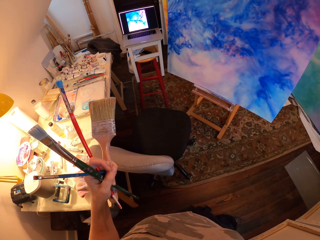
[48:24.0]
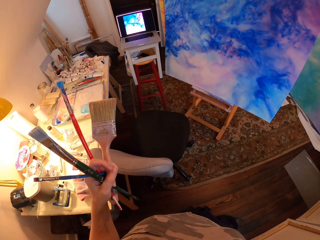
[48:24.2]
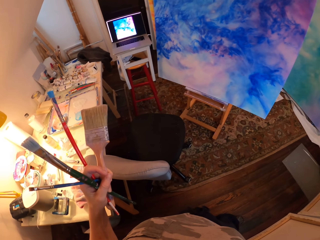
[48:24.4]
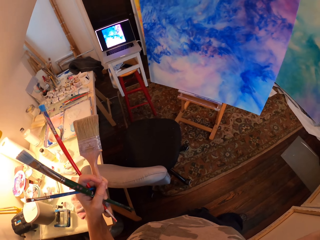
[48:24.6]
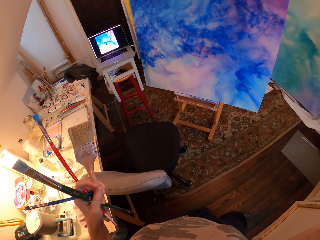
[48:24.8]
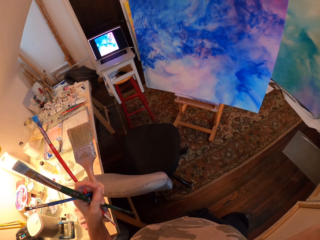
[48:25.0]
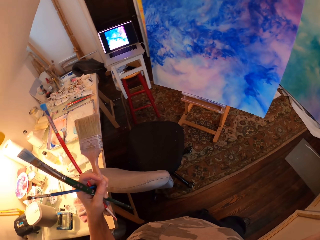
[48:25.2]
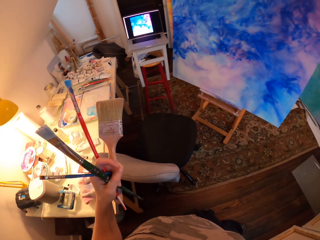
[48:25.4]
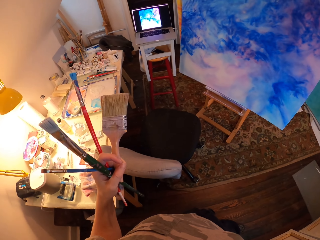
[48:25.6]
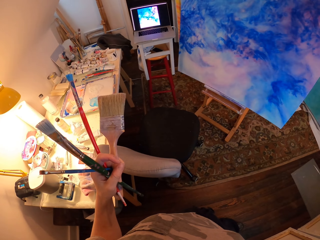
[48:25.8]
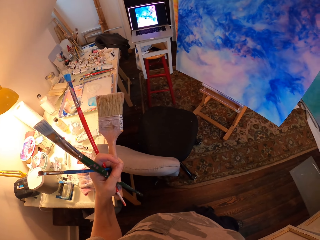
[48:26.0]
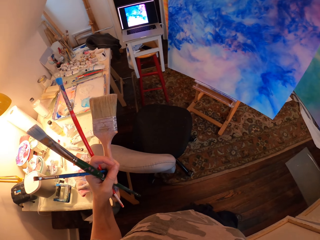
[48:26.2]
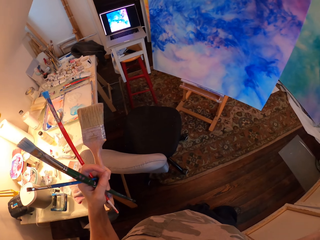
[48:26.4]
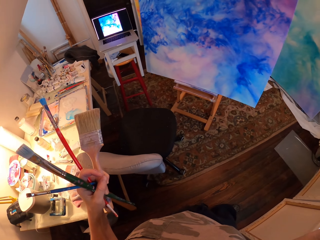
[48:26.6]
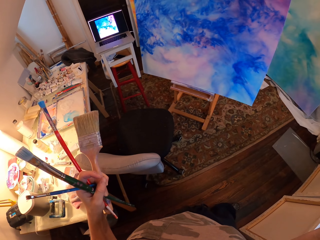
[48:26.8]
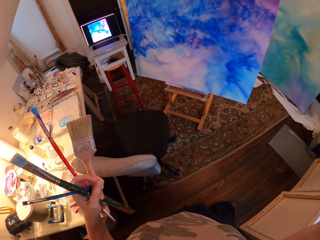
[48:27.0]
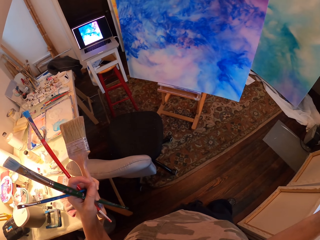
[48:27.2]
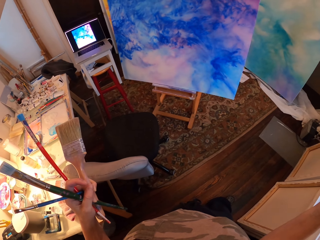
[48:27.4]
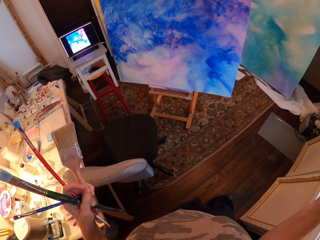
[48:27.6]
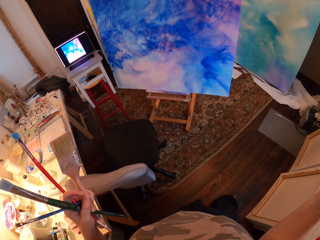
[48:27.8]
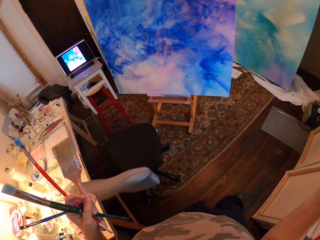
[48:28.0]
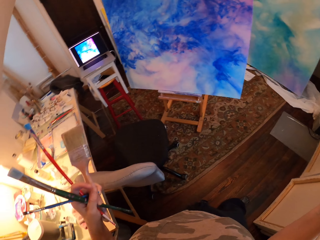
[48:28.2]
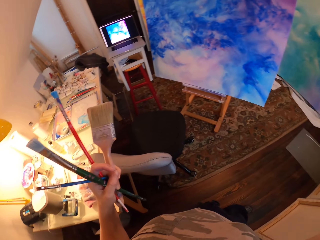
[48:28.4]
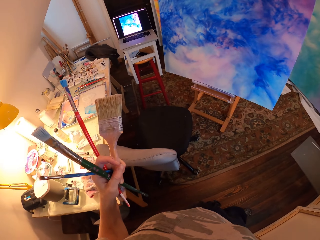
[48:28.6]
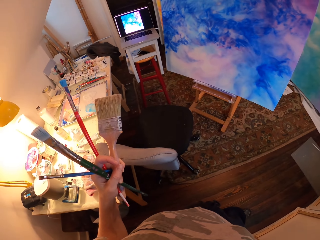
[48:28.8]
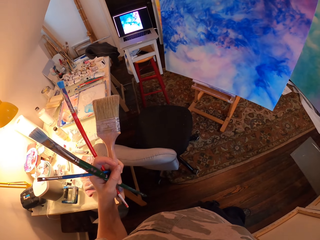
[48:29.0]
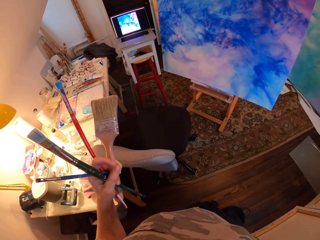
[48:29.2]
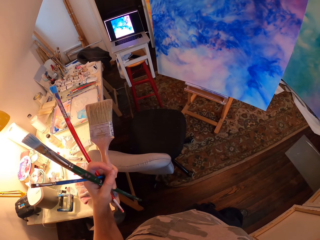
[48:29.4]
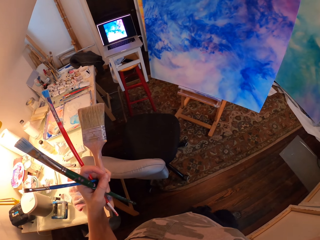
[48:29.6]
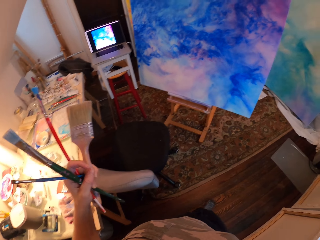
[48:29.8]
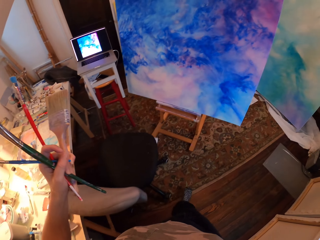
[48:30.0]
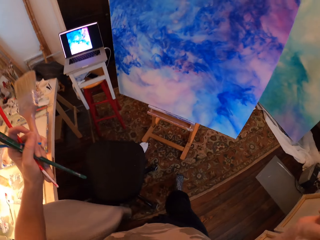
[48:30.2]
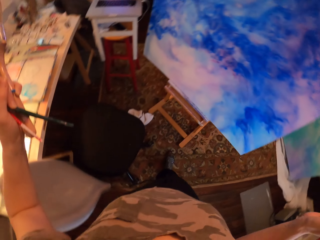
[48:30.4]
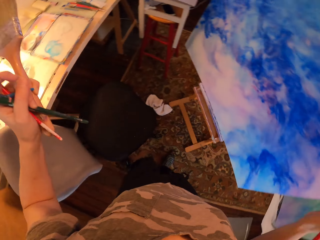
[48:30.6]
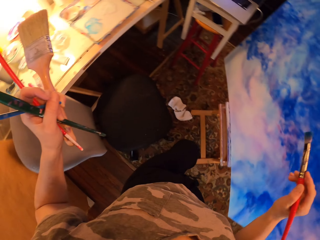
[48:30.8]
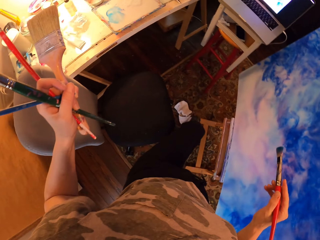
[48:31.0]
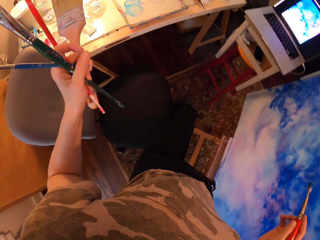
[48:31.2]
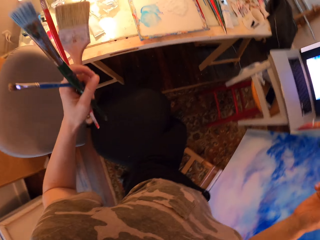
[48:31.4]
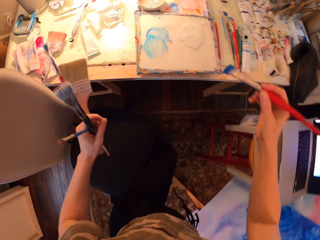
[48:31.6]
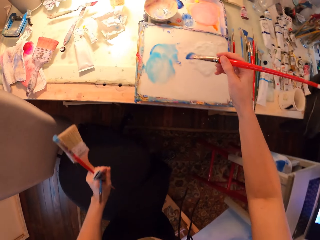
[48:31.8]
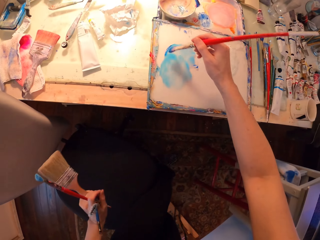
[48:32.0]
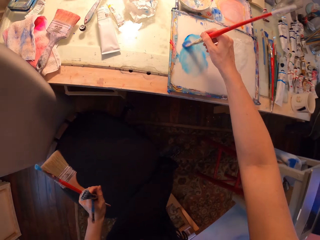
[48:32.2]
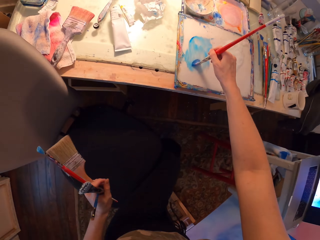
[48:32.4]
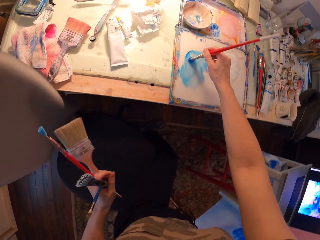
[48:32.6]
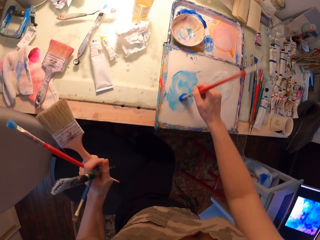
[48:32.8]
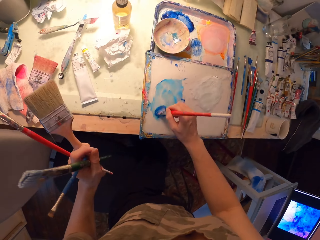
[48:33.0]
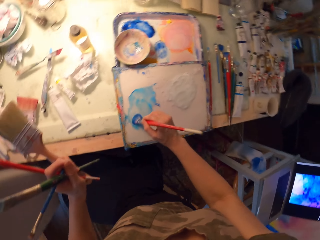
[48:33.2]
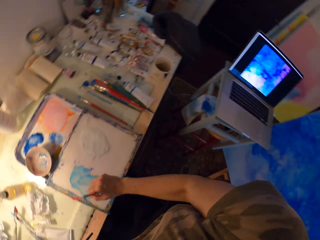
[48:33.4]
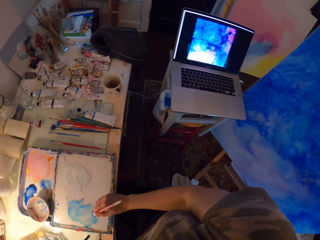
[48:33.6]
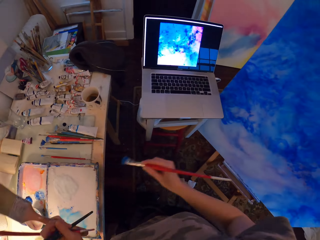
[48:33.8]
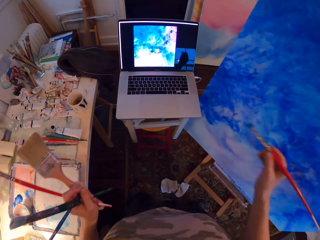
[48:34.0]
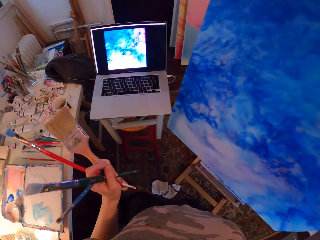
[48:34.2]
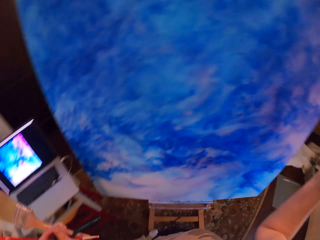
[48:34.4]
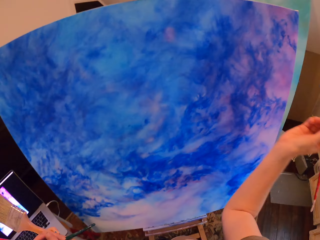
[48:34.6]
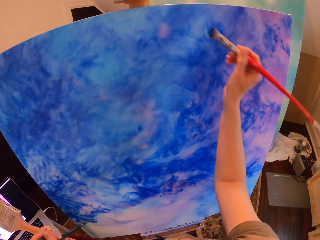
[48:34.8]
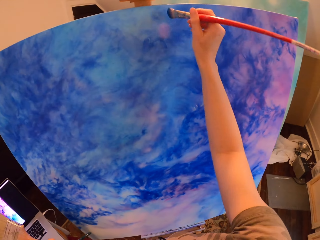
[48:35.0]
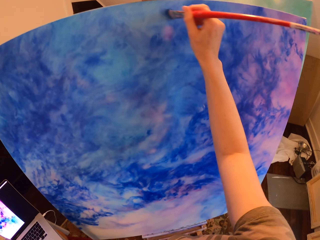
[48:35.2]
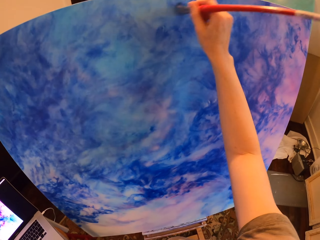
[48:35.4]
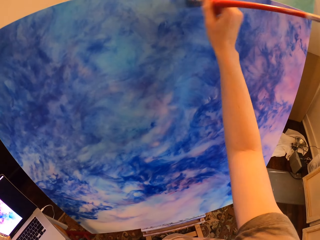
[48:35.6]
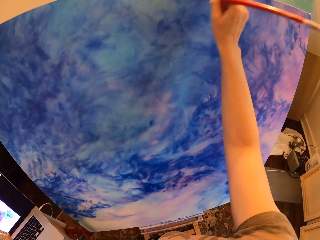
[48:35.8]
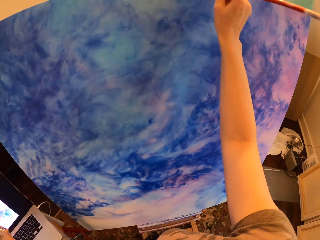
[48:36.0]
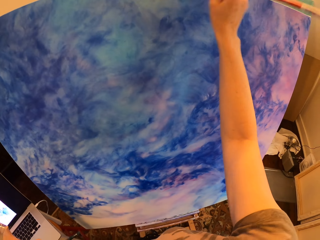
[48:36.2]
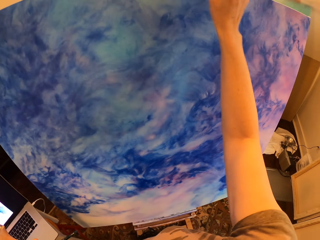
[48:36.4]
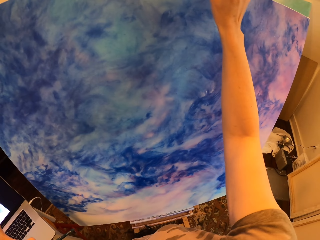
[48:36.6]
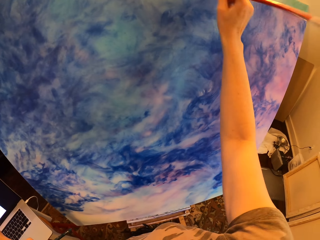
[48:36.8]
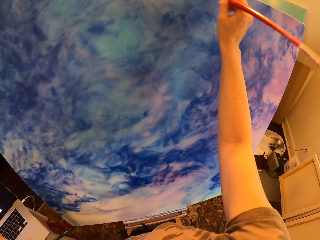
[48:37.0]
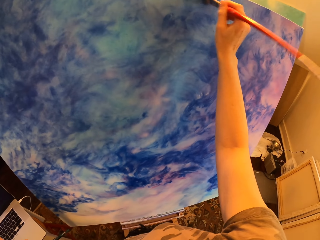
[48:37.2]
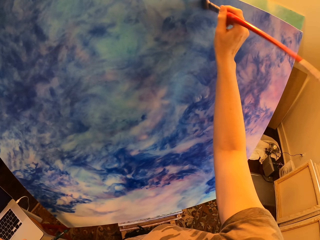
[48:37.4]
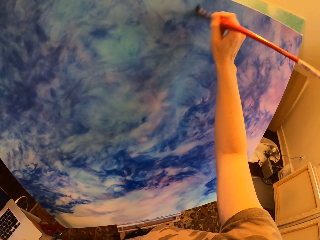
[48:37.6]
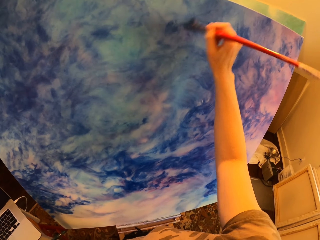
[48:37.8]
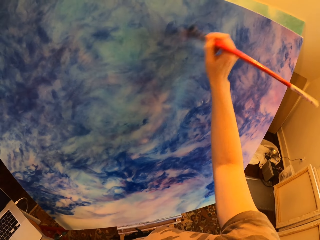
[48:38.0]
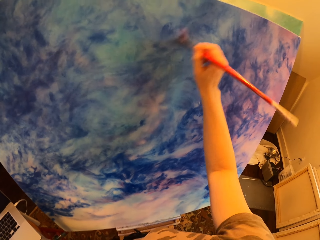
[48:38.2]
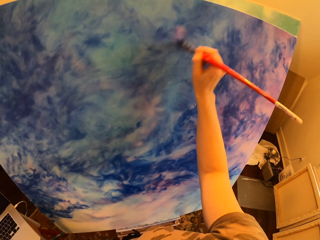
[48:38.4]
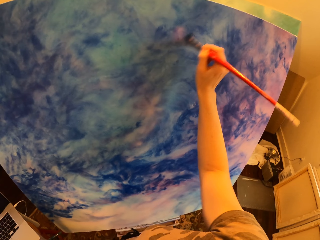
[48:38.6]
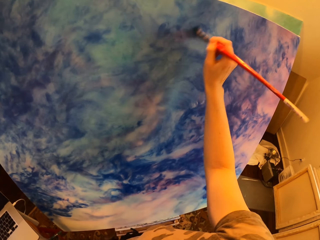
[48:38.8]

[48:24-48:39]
The camera wearer walks a step to the table with brushes. They rub an art brush in blue paint. They hold the brushes. They dip the brush on the water color. They paint on the canvas with the art brush. They hold the brushes. They paint on the palette.

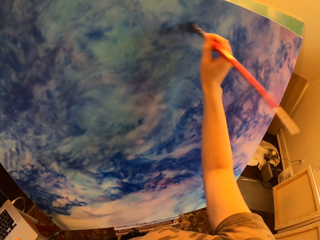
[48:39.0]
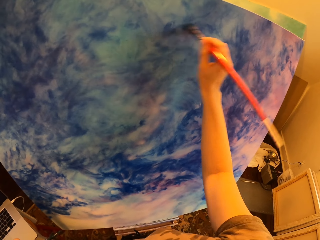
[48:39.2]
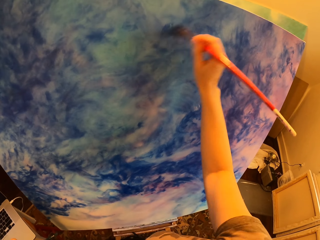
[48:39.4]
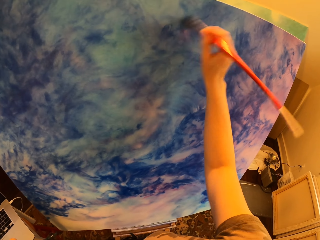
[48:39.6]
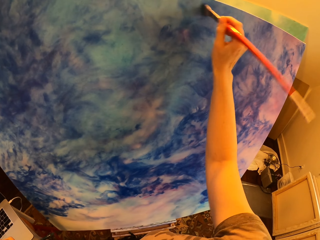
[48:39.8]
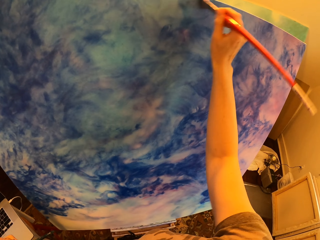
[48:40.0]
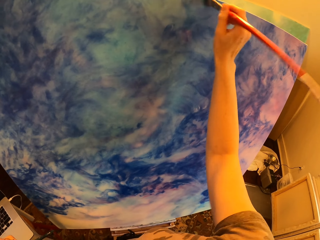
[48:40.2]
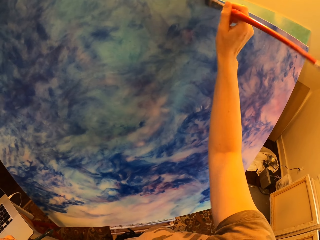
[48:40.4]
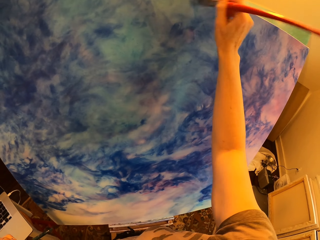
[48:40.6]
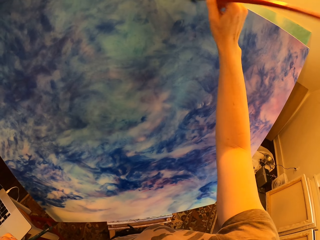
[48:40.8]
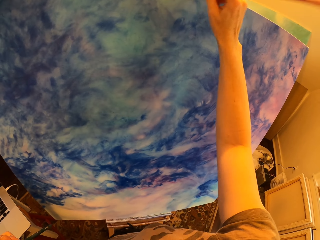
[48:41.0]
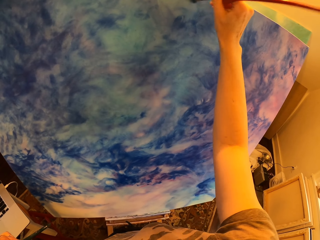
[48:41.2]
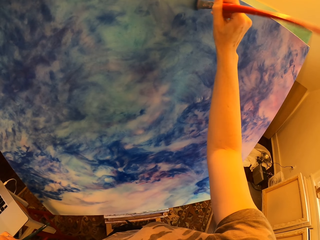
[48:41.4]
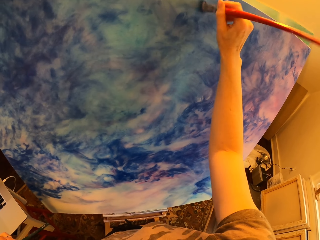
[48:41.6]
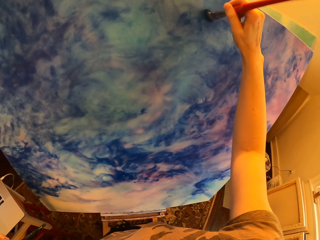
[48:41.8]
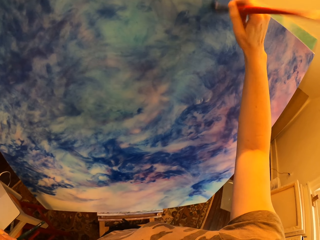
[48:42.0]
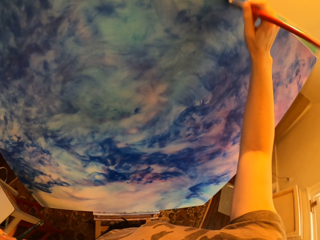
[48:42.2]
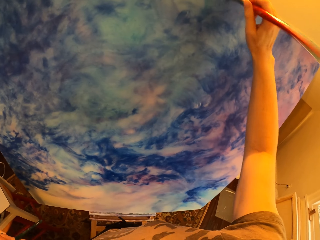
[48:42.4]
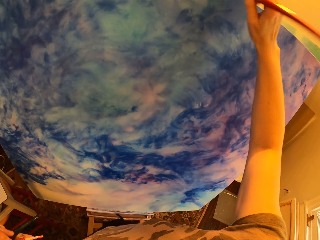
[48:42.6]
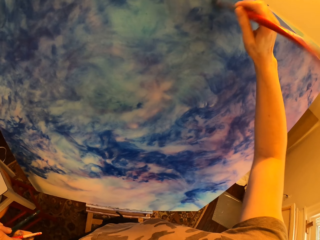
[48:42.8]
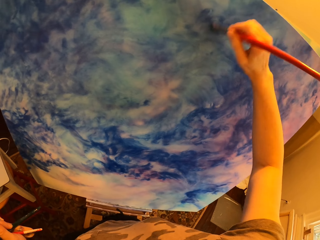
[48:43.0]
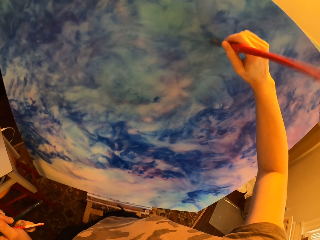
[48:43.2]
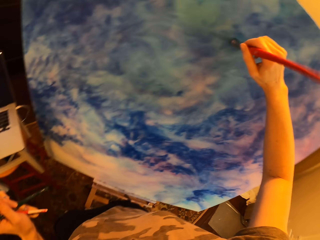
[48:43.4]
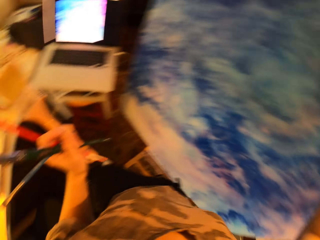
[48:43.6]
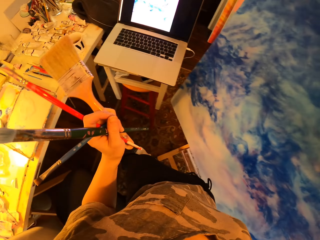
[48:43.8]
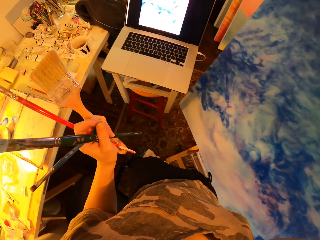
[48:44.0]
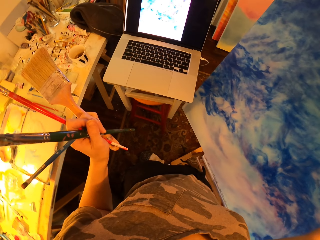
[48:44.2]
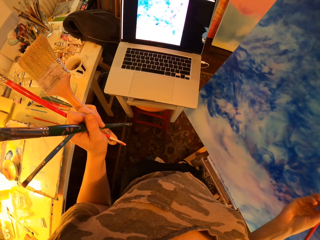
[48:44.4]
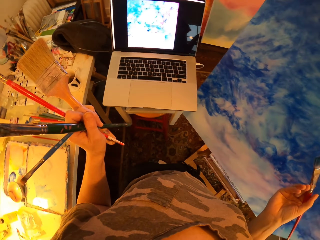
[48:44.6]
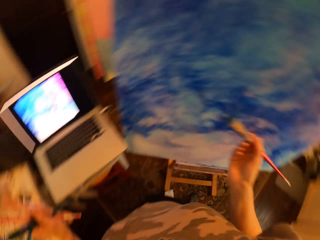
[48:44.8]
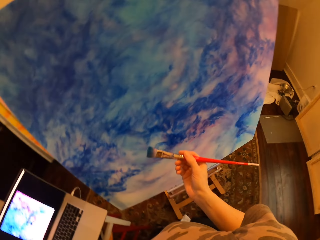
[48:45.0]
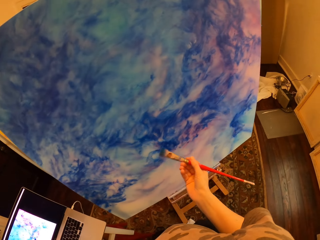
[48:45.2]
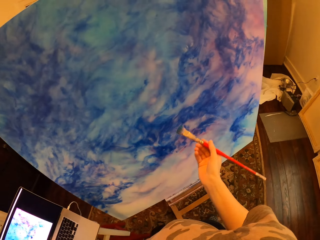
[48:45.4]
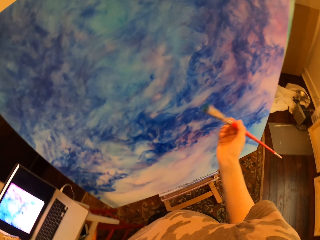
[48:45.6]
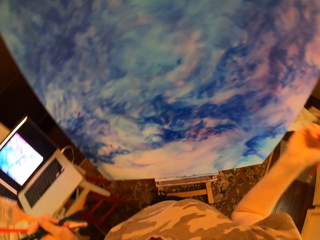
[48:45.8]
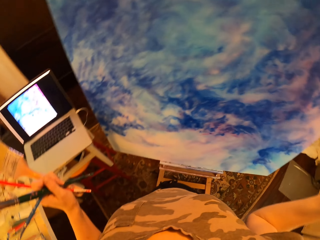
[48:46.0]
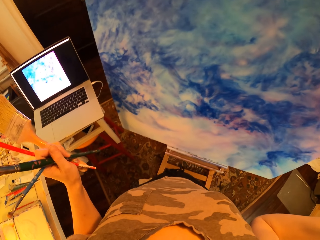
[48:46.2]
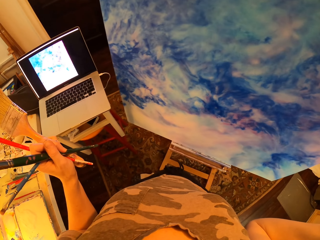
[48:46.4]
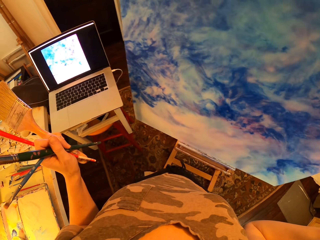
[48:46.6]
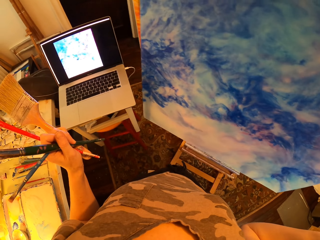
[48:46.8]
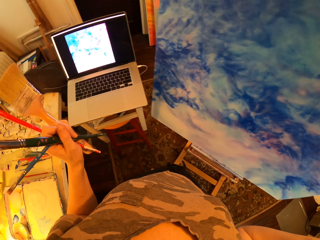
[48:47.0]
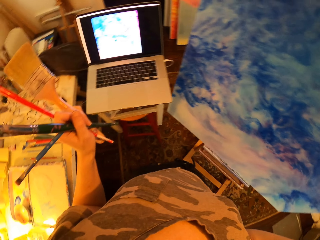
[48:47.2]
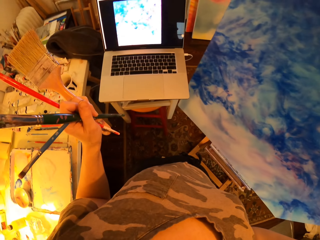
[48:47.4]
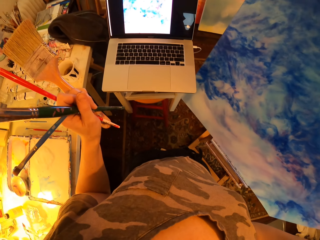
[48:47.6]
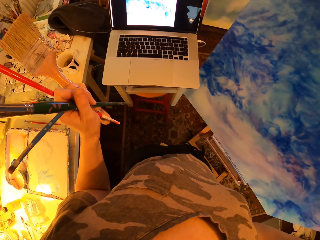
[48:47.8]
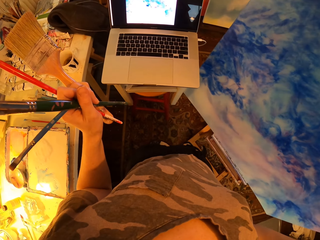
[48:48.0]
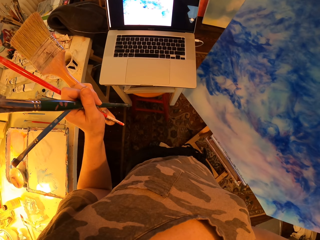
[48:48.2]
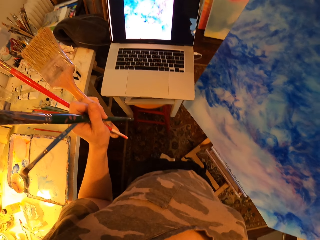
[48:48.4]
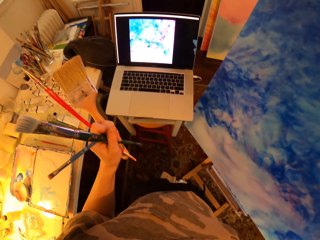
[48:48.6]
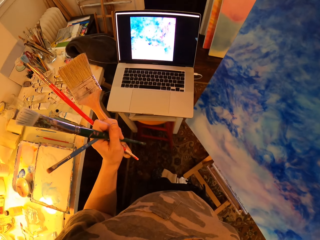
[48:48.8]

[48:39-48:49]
The camera wearer holds brushes. They stare at the laptop. They compare the painting to the picture on the laptop. They hold the brushes. They stare at the laptop. They hold the brushes.
